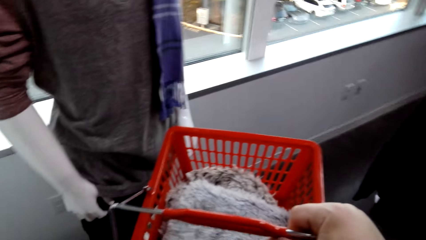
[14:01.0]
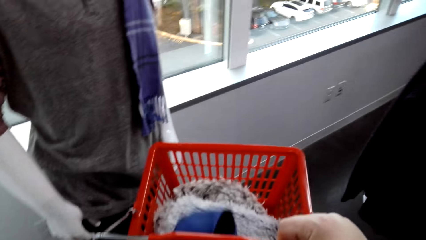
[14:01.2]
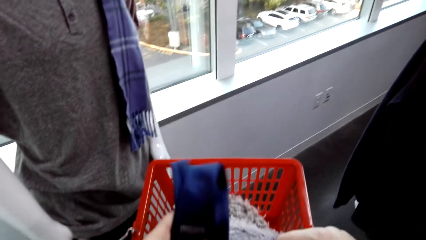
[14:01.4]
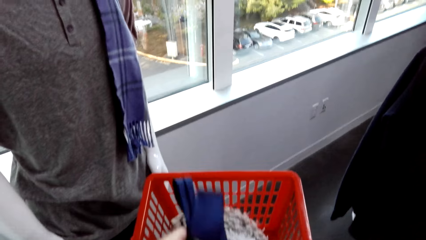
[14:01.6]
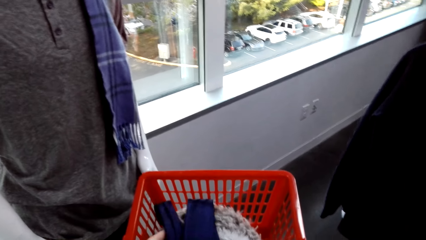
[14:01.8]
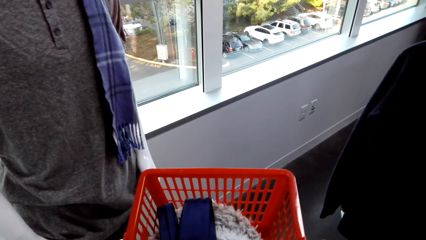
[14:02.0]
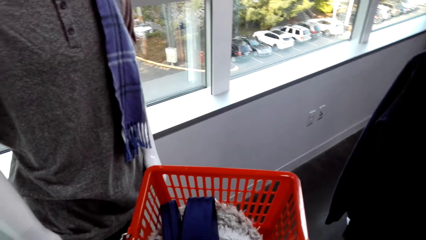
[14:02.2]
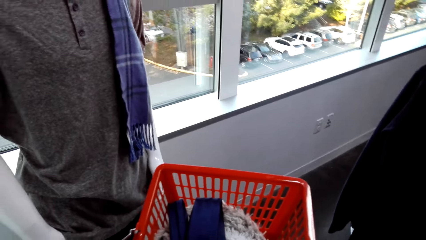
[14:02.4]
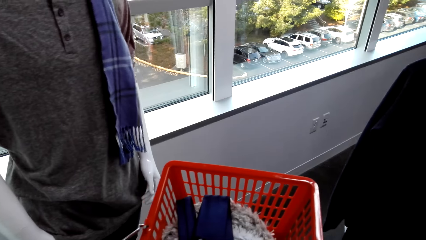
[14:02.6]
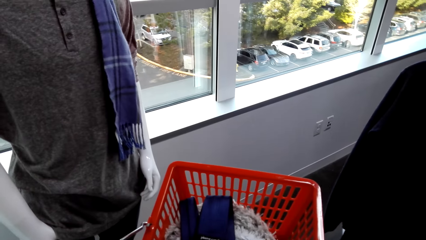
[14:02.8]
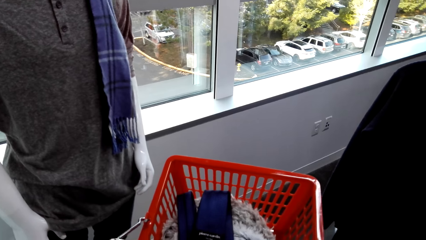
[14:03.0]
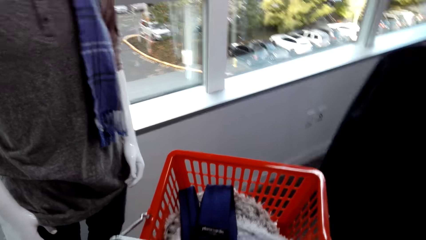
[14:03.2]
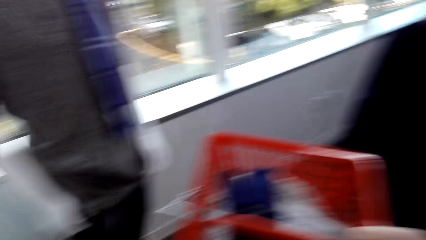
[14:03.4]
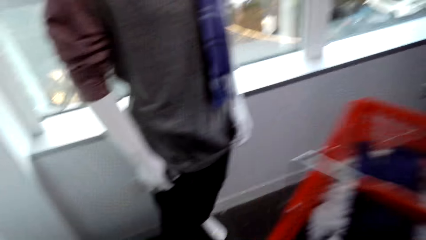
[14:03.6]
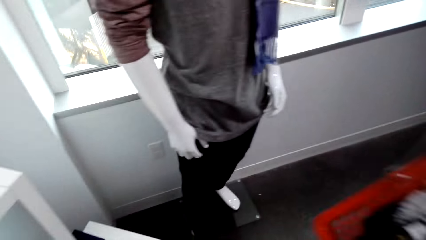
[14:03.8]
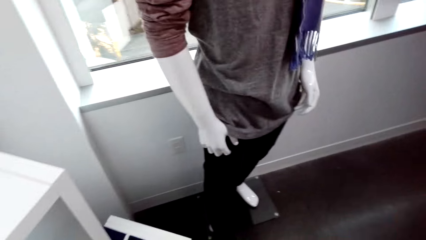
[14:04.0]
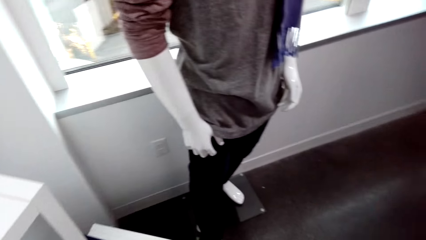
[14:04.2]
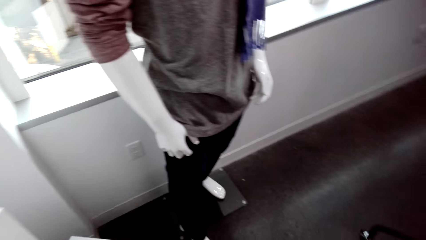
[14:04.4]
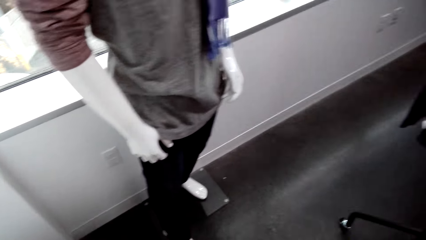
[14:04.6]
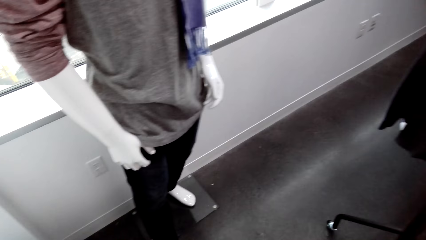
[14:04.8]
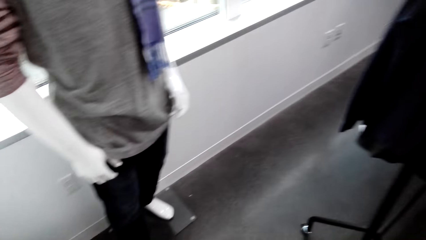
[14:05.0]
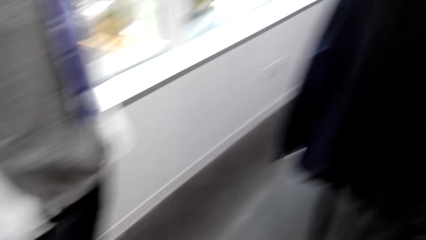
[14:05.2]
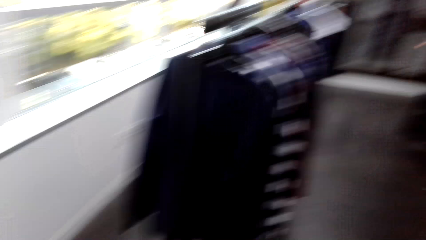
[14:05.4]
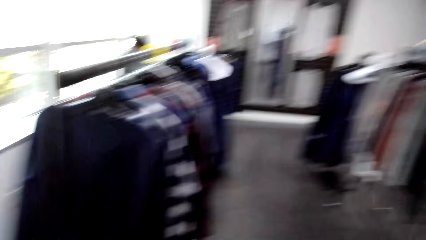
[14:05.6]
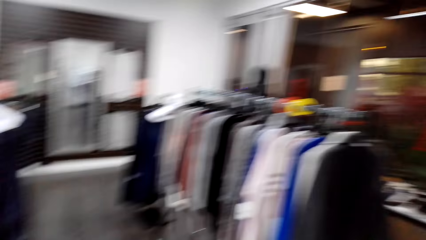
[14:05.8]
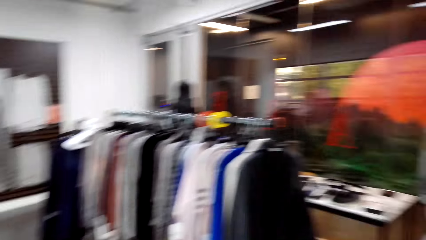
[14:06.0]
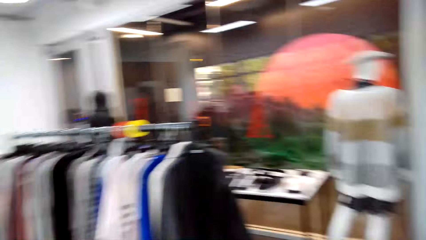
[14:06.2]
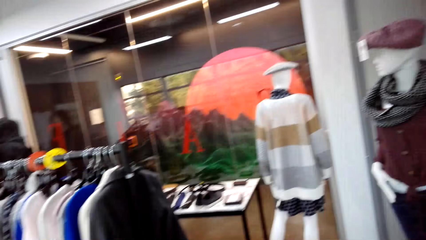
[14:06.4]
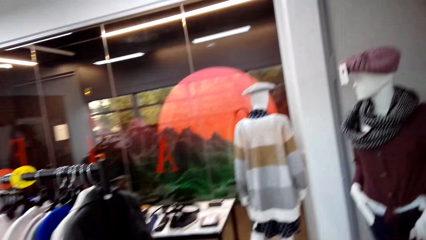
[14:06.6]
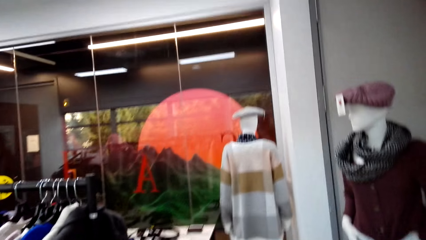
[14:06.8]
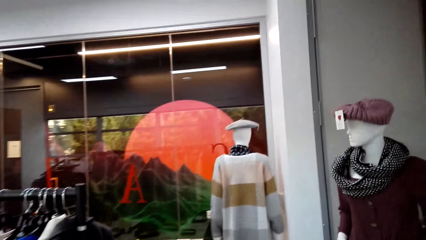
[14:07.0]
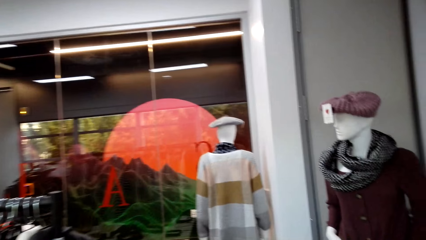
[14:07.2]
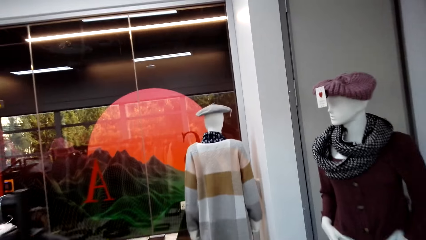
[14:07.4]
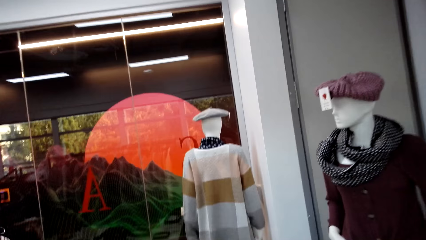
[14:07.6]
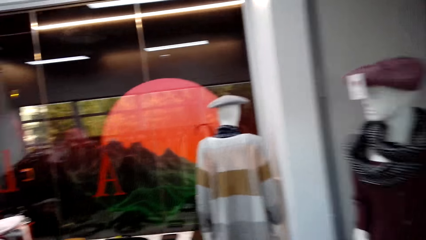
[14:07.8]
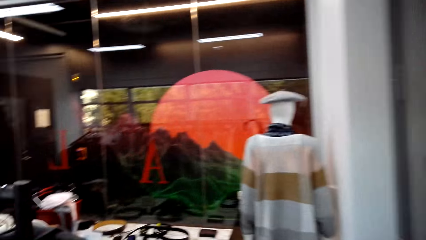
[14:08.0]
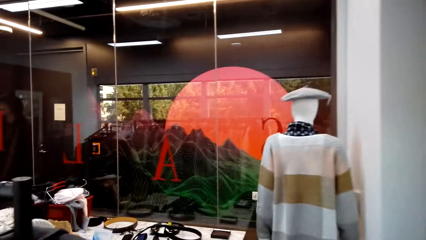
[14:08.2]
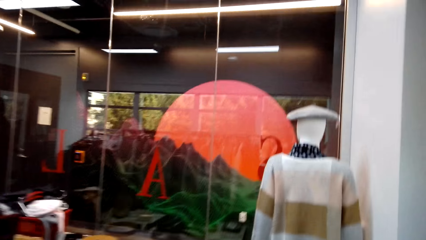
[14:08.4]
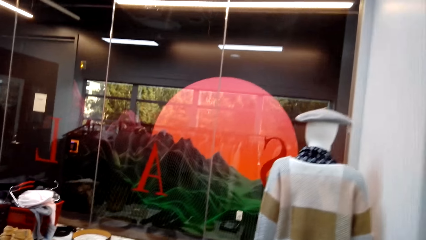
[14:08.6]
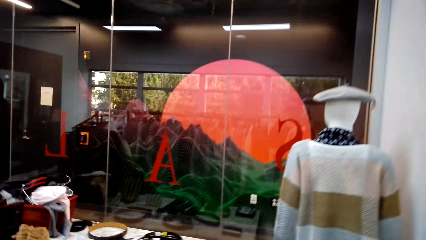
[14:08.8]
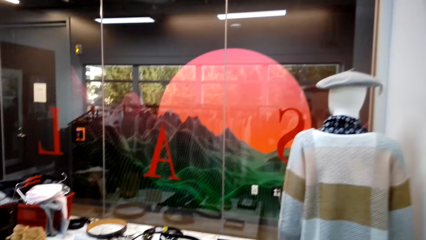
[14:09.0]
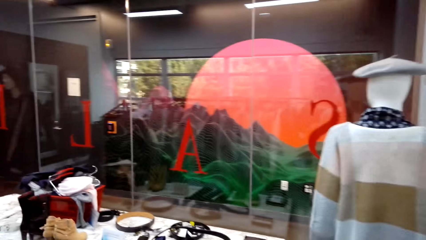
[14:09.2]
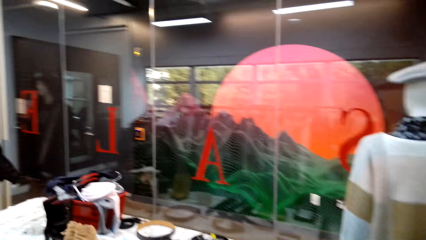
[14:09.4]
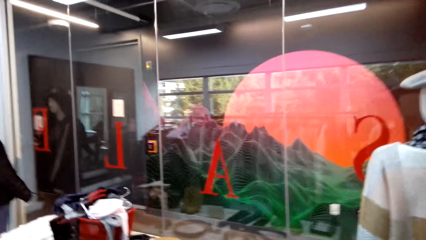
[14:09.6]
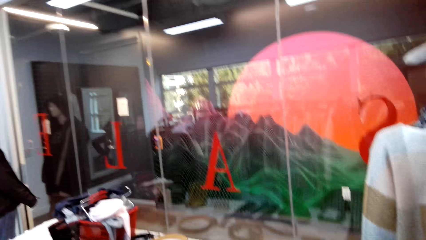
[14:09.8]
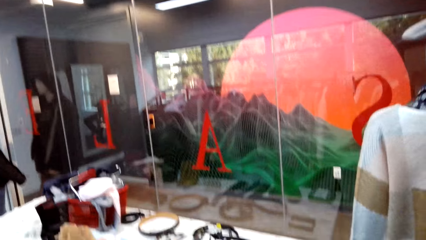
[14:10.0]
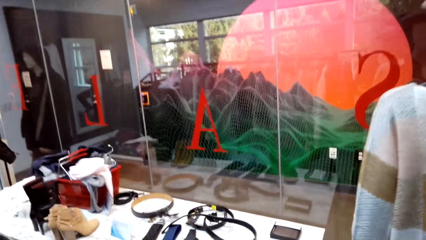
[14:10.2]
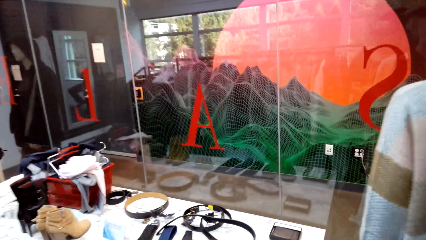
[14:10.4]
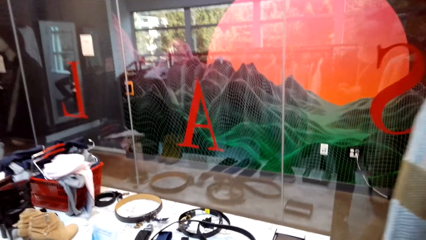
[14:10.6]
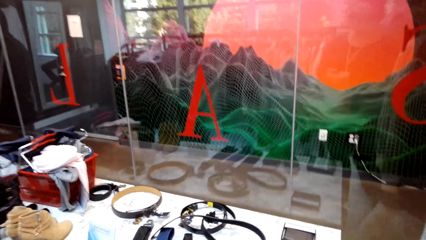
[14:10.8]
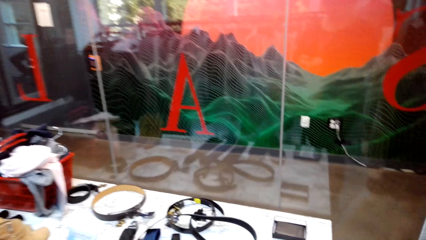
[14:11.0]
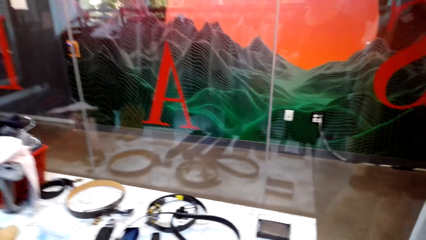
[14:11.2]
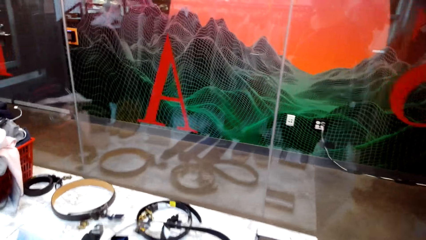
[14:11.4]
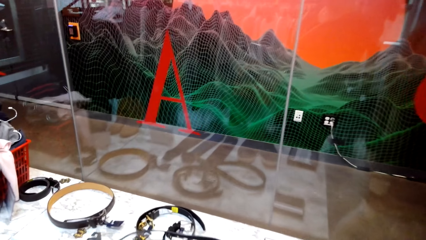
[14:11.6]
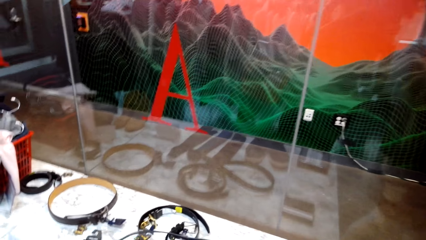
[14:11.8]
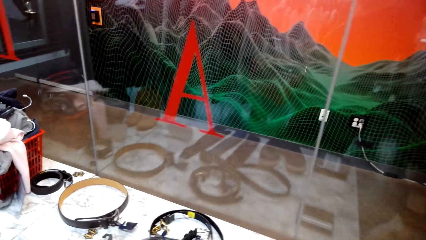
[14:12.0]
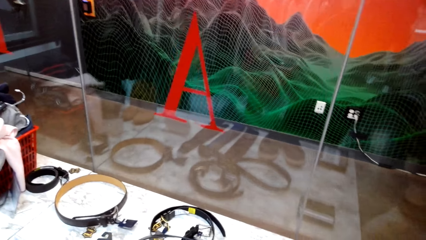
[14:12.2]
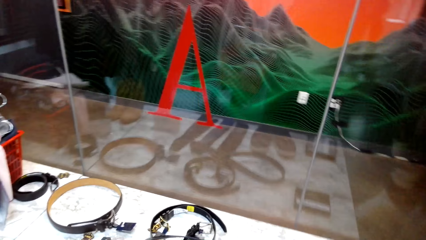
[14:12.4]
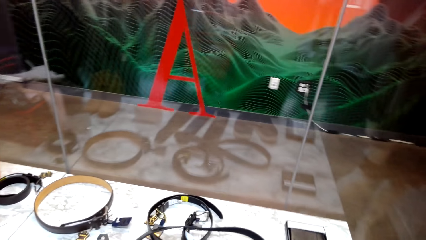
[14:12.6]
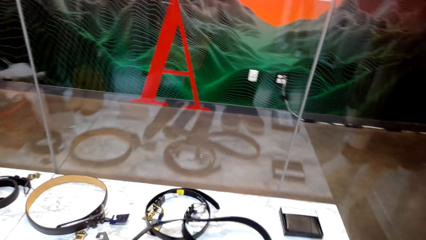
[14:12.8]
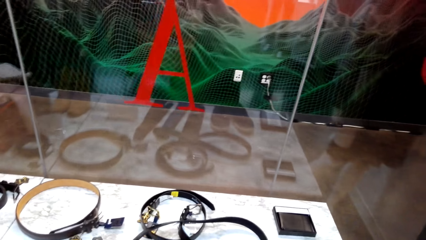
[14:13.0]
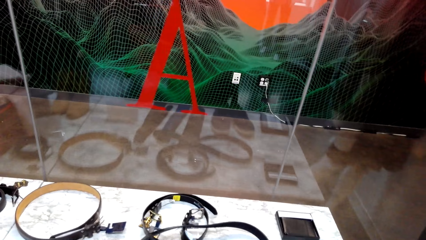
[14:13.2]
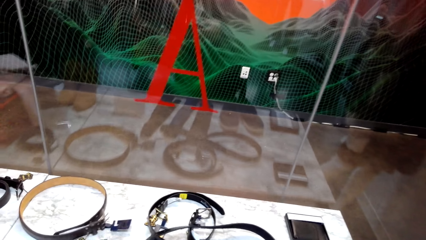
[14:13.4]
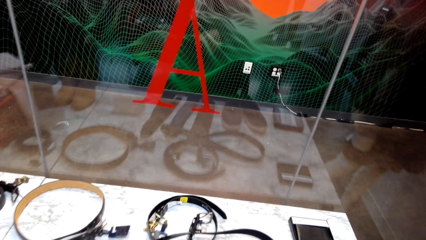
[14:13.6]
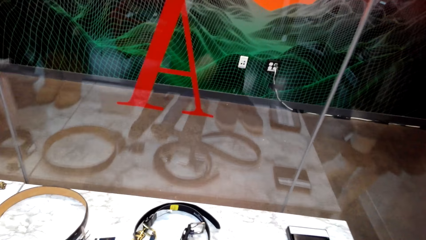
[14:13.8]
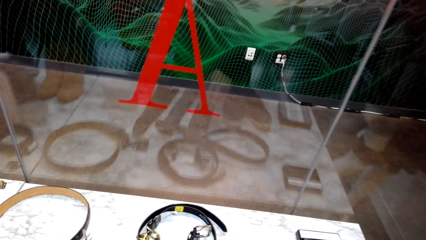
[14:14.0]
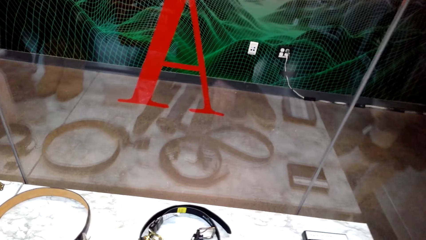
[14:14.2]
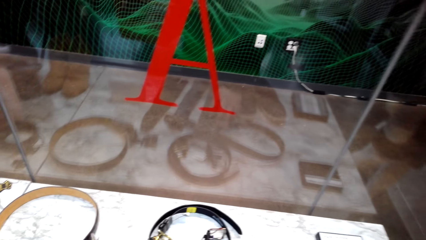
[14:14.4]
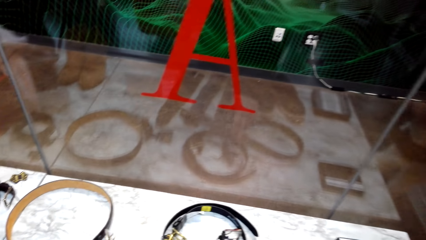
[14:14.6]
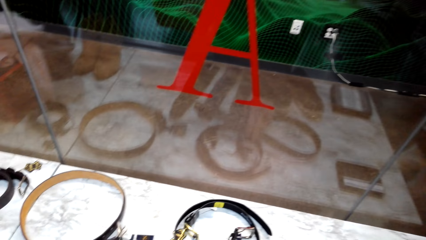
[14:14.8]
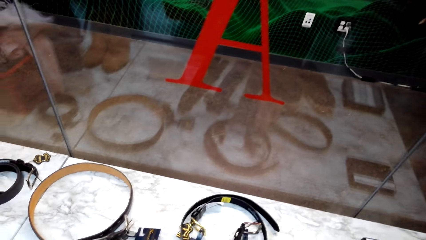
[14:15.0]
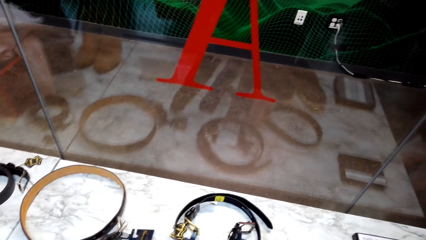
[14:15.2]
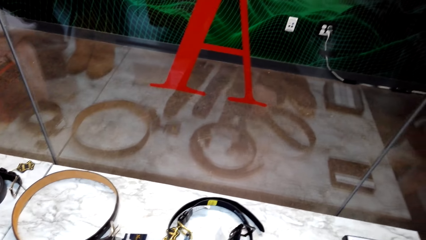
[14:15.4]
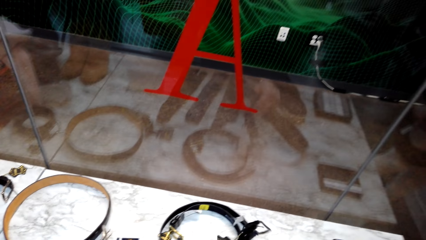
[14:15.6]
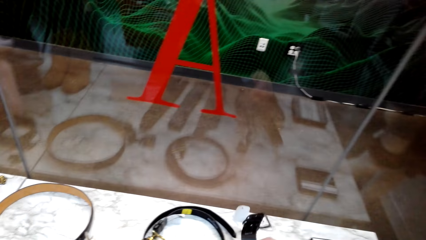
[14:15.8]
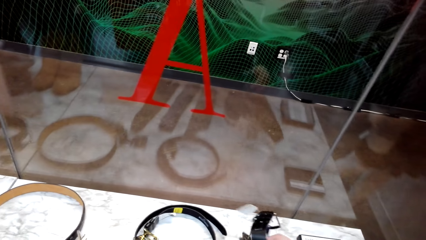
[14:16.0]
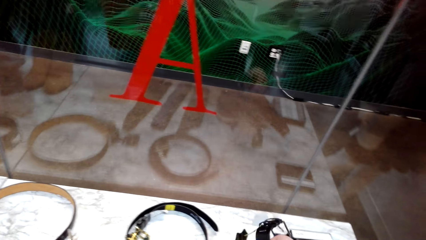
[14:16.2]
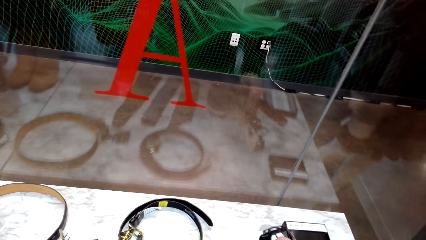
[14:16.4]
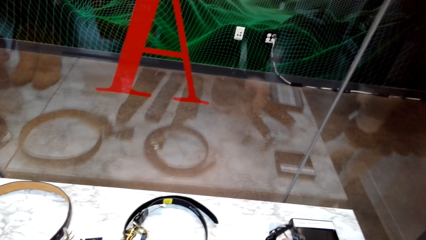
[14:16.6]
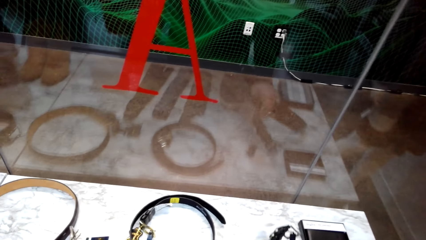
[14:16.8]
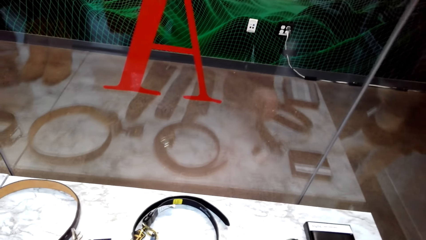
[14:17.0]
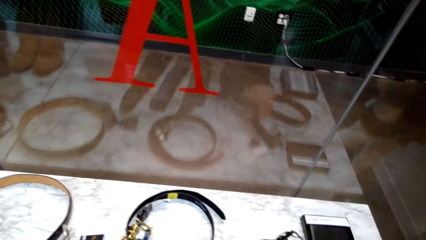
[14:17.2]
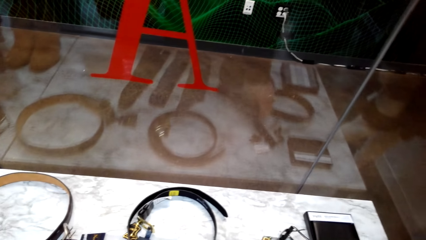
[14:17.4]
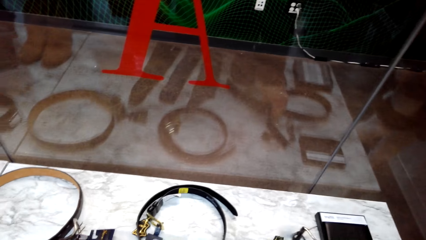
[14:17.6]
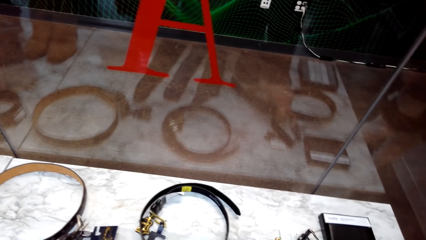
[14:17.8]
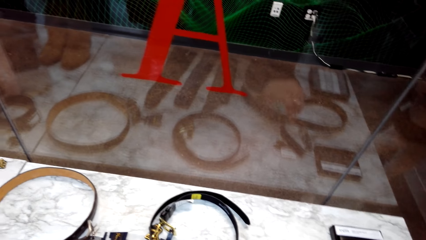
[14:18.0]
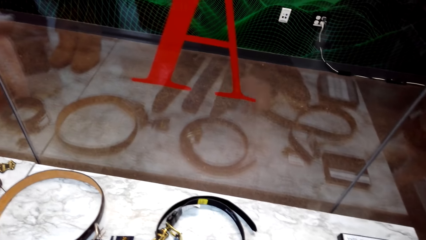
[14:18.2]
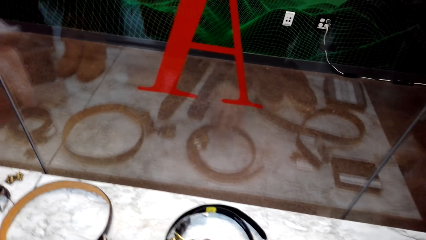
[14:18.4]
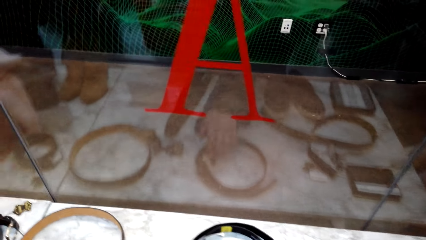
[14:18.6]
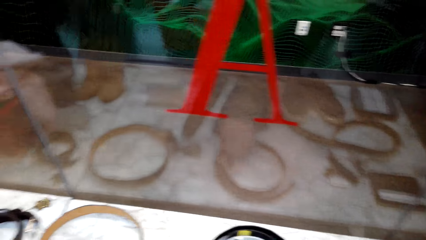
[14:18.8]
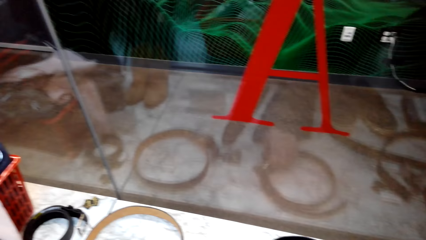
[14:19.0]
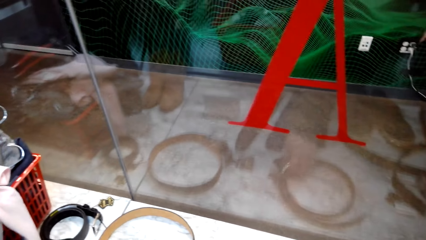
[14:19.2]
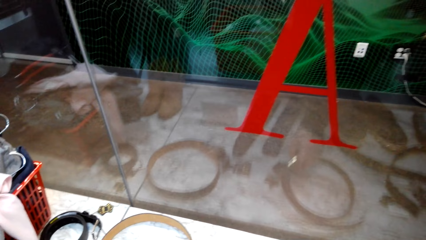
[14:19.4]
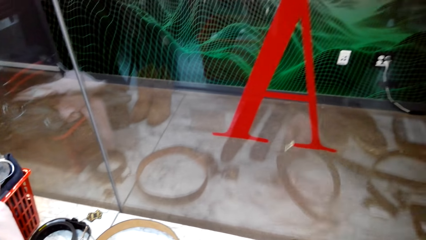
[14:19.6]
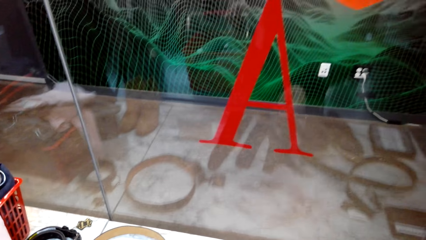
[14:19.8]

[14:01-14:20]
The camera wearer puts the belt or tie in the shopping basket. They walk around the clothes store. They look at the belts. They pick the belt. They drop the belt.
